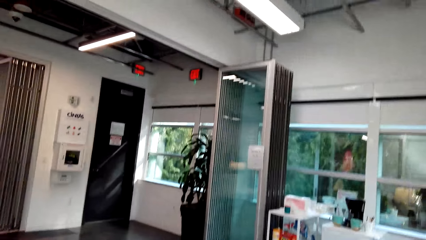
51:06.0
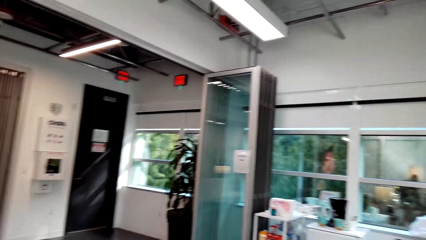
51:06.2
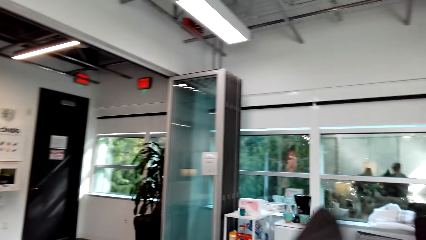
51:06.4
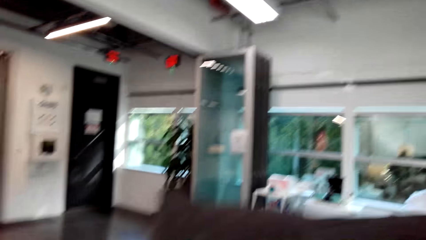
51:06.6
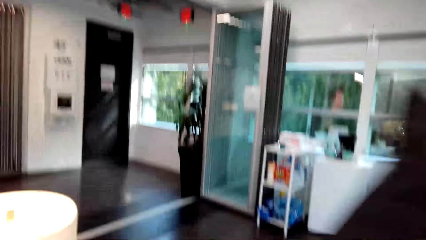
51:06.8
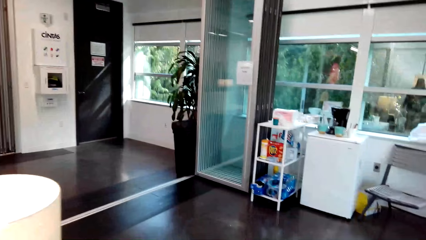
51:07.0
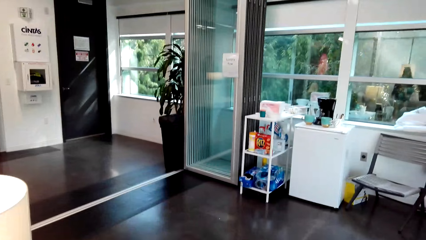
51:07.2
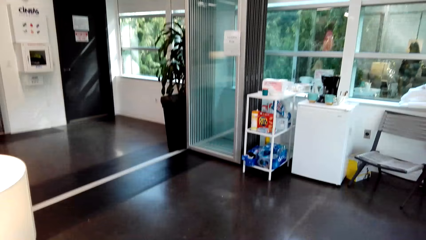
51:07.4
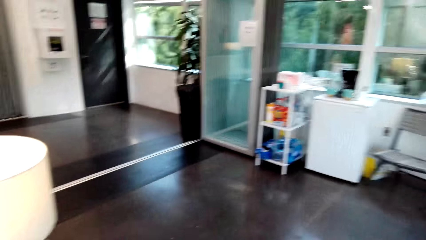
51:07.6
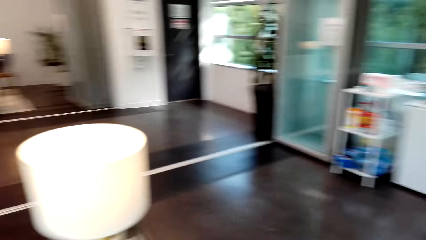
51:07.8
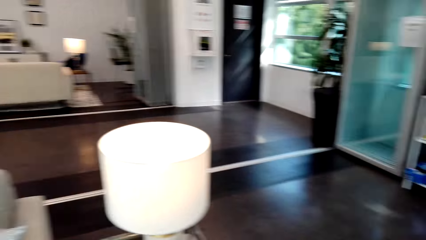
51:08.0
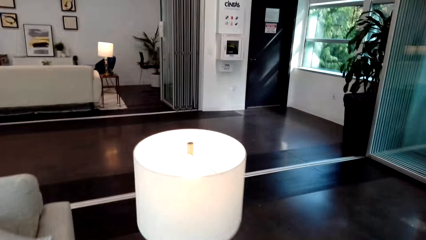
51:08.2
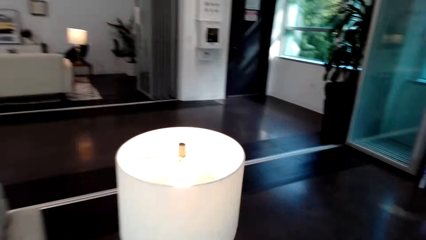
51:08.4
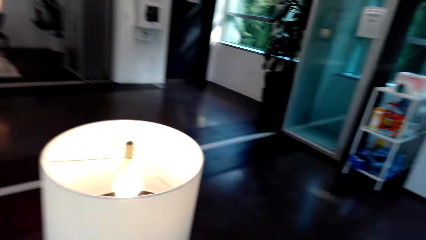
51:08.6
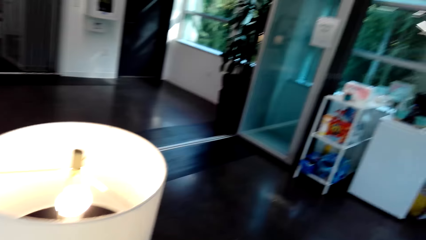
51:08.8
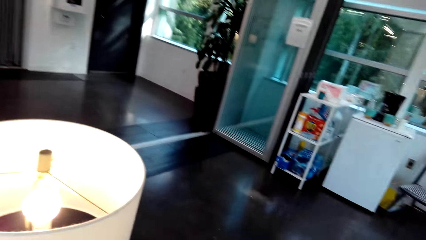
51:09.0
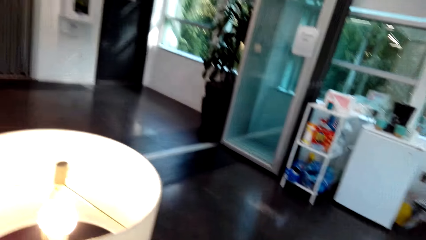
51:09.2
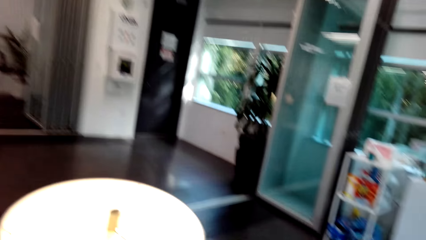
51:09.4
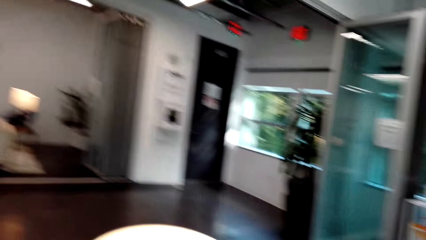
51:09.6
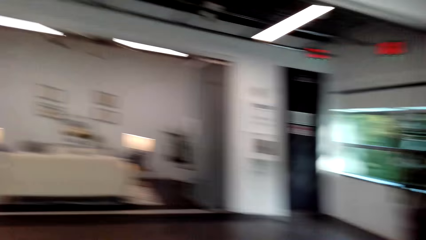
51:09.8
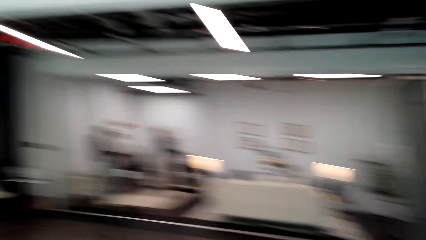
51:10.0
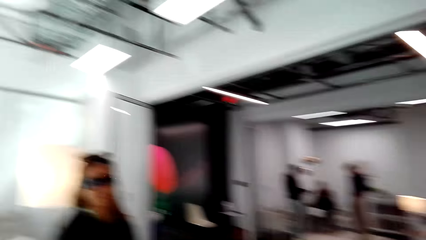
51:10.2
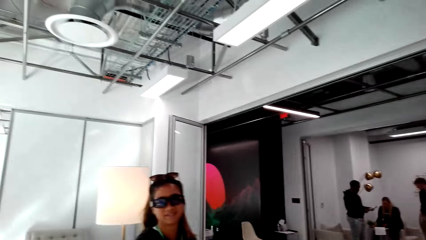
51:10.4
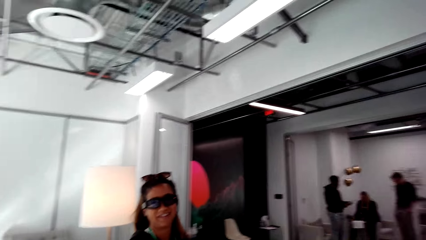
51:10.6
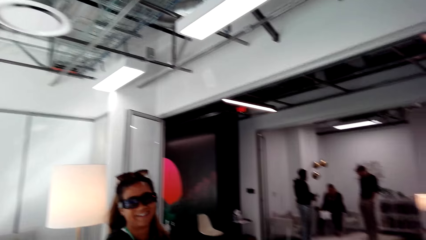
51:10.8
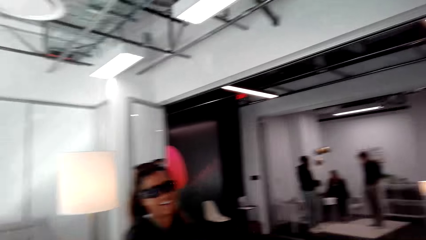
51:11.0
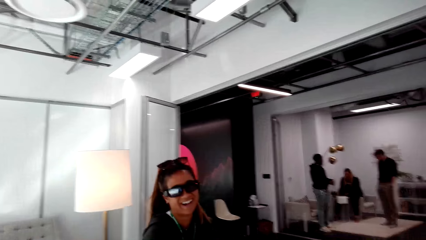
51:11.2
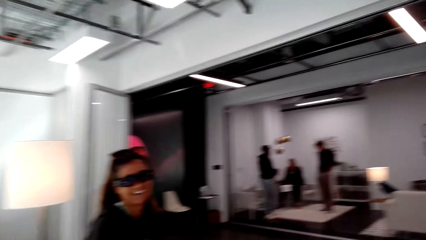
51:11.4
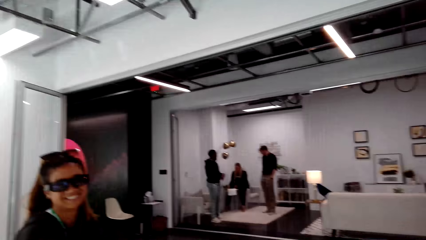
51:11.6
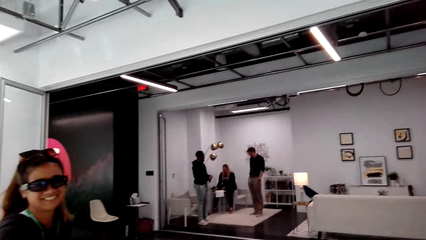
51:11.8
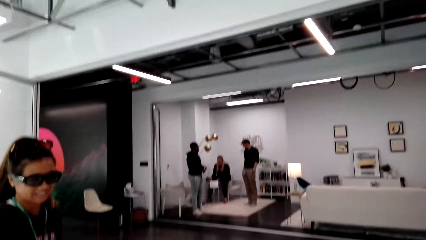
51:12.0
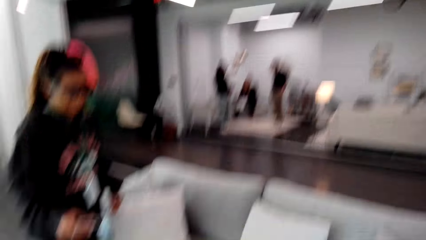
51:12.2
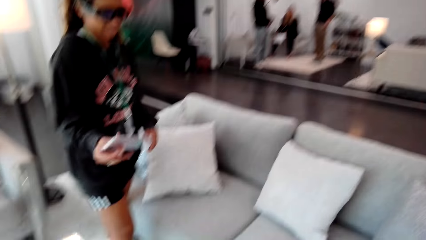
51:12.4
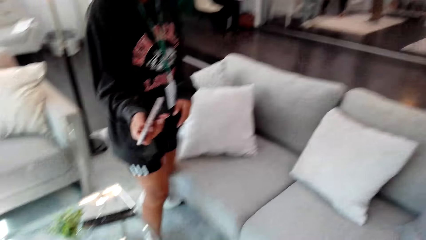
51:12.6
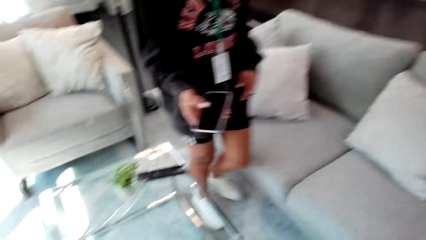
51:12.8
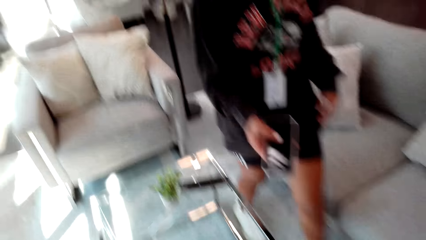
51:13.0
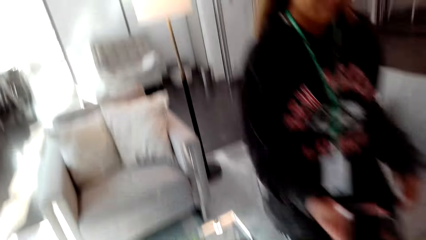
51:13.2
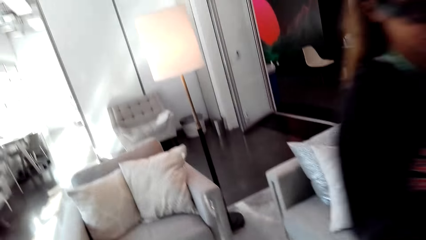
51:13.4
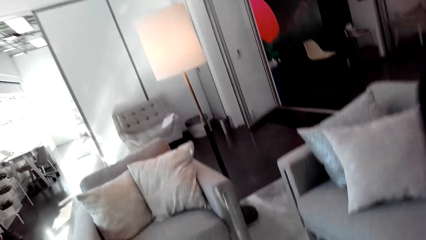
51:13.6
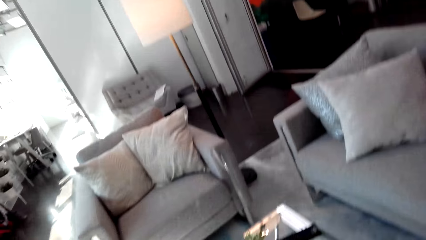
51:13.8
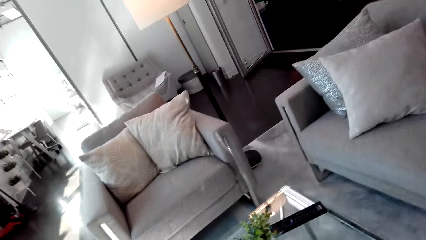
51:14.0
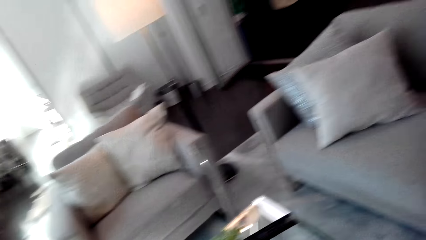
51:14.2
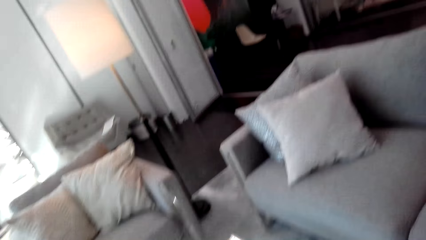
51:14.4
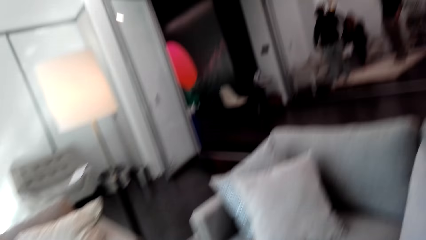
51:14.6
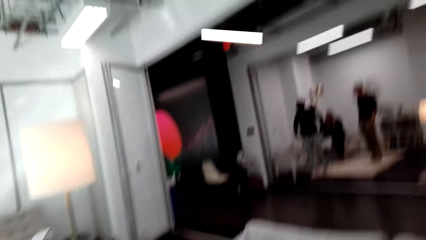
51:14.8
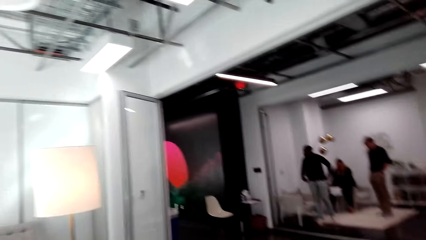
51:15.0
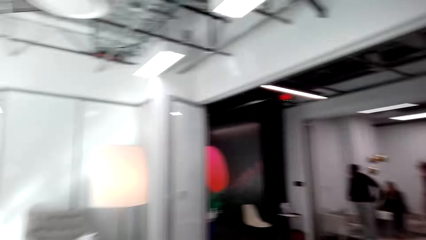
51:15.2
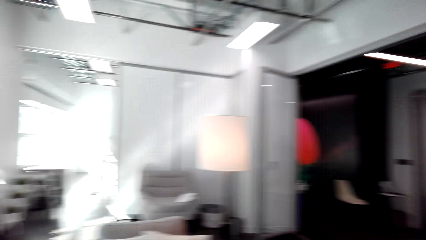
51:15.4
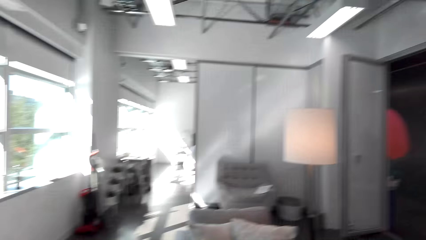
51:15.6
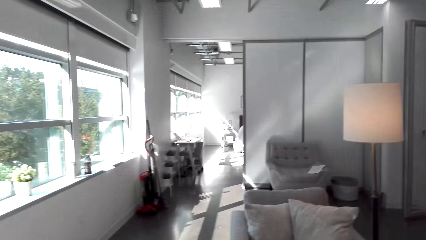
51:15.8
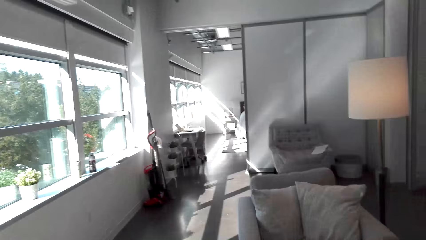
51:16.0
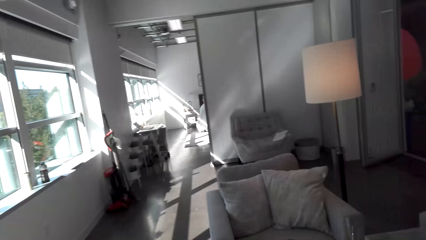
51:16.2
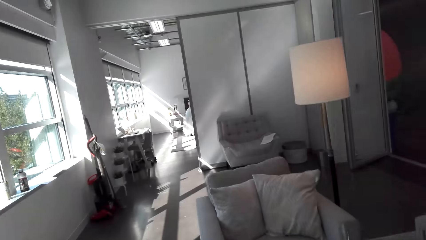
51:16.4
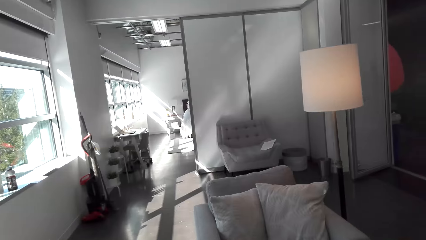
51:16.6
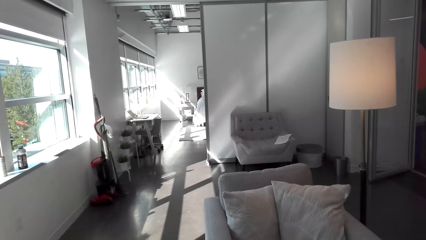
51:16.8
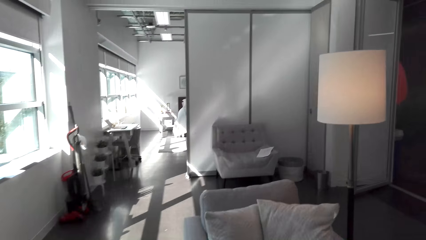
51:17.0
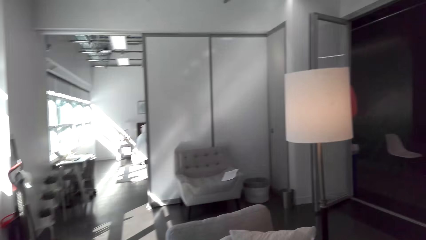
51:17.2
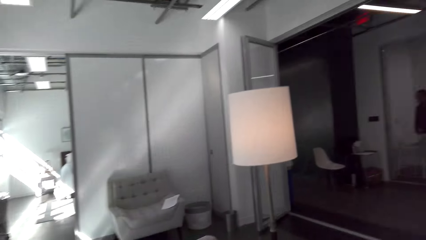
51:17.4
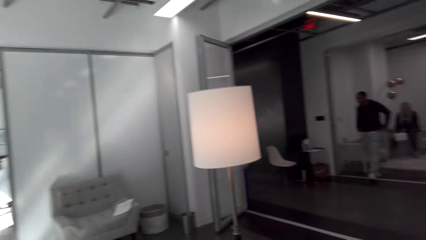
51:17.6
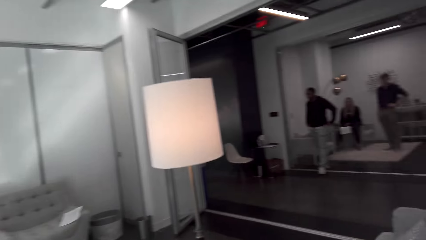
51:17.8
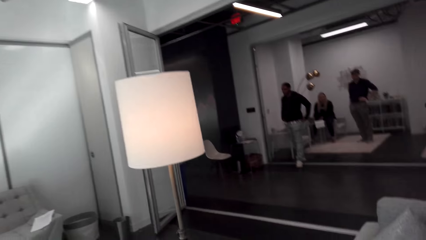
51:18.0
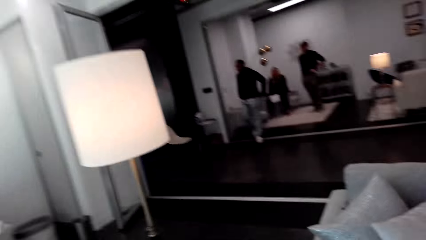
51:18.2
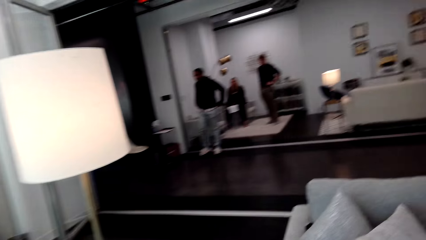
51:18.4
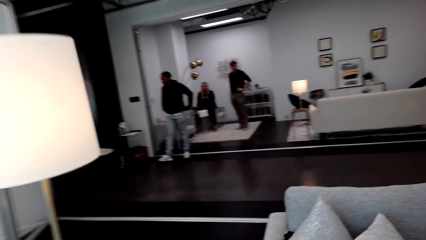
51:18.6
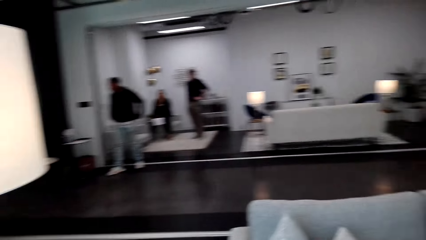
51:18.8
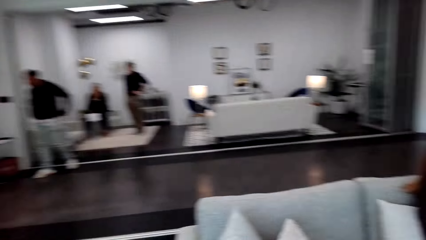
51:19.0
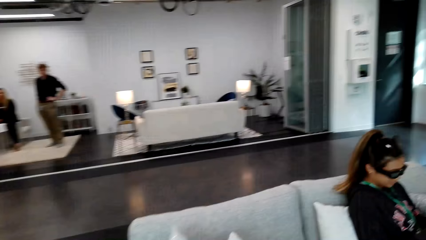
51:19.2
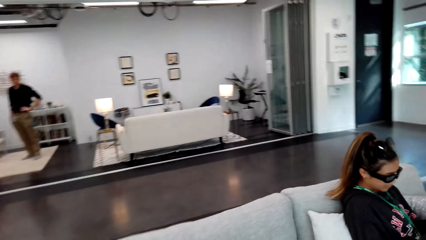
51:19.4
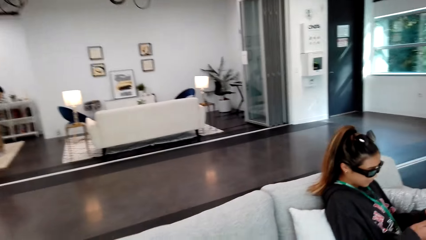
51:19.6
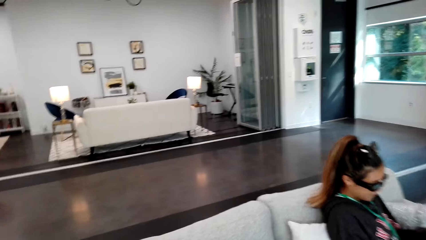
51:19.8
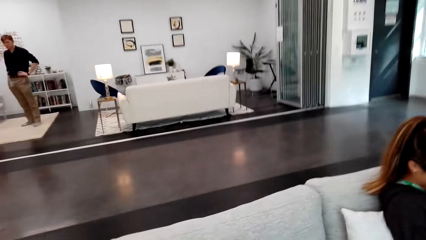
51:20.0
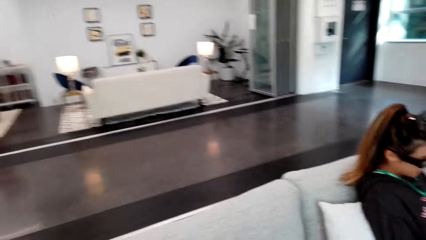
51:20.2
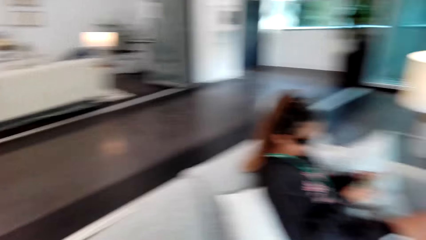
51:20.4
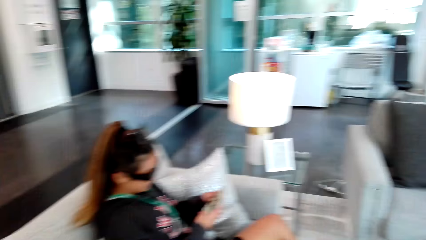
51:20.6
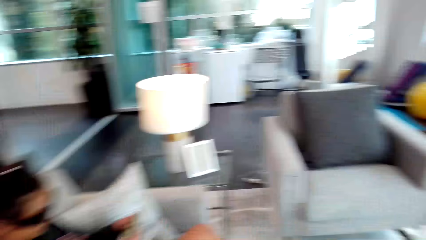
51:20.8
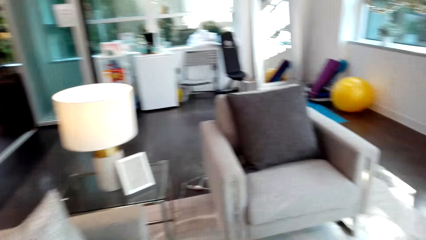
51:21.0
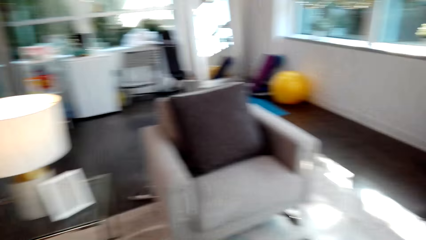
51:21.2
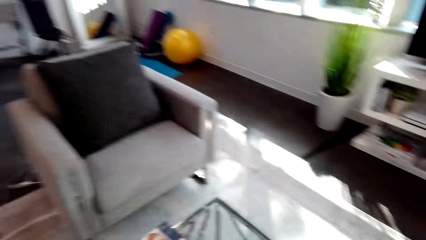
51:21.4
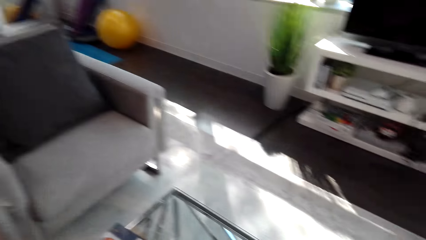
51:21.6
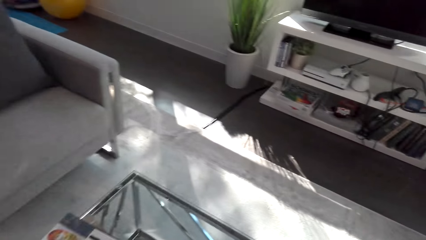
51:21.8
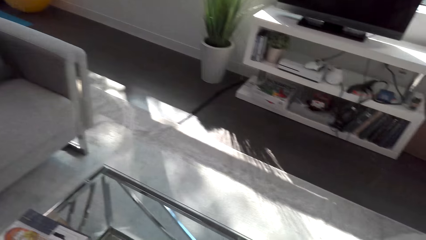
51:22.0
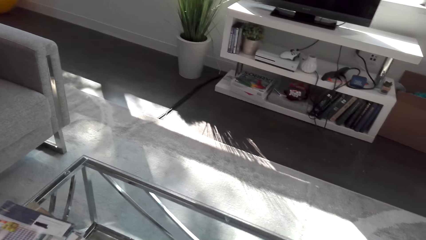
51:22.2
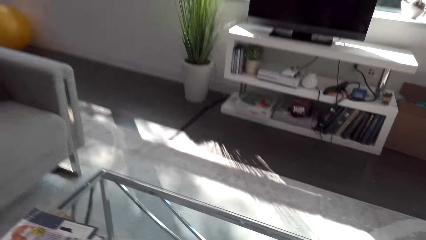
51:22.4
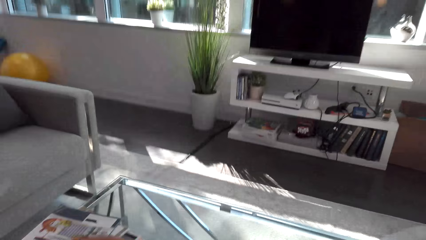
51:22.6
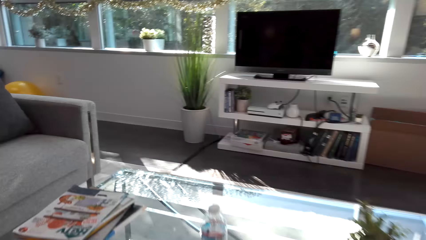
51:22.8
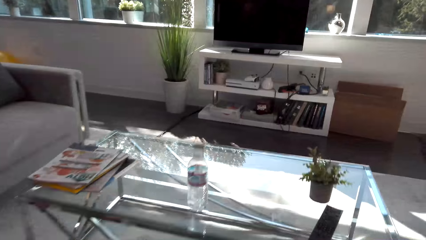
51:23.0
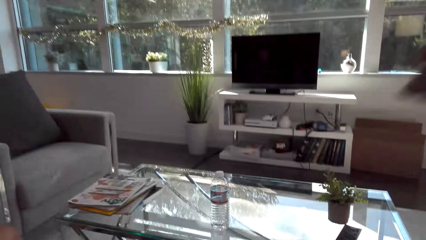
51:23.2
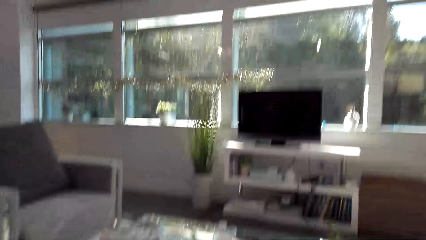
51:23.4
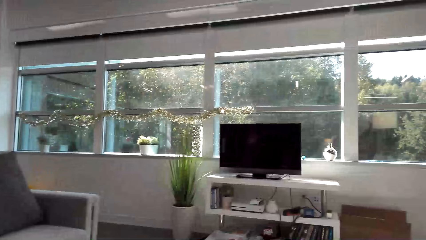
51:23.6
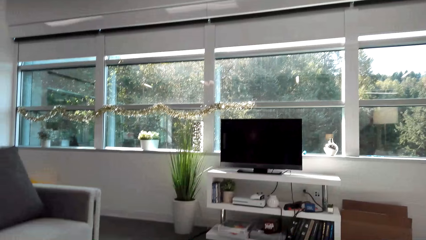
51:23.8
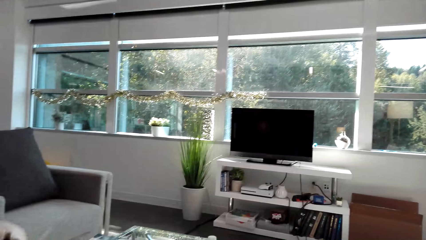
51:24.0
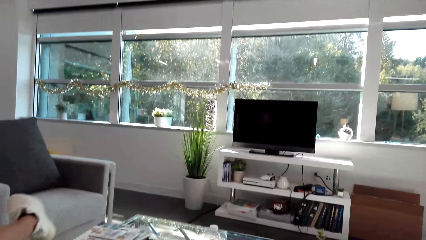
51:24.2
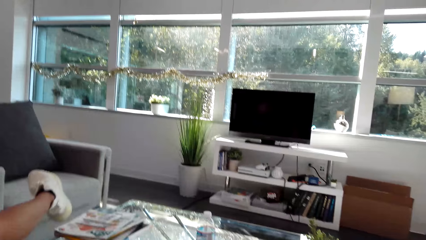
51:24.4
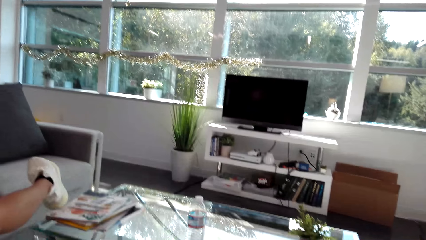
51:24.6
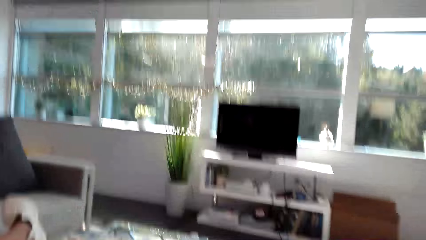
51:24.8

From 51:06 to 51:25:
The camera wearer moves around the right hand. They walk ahead. They look around. They talk to a person. They look around. They walk ahead. They sit on the sofa.
